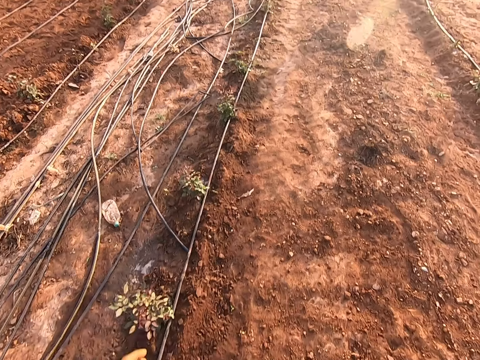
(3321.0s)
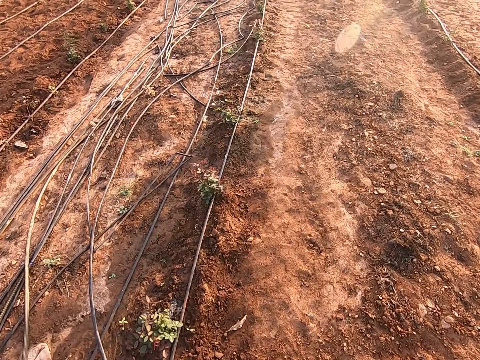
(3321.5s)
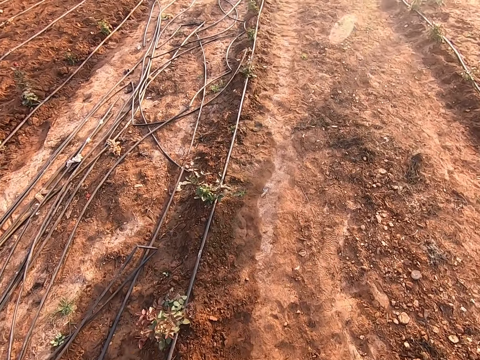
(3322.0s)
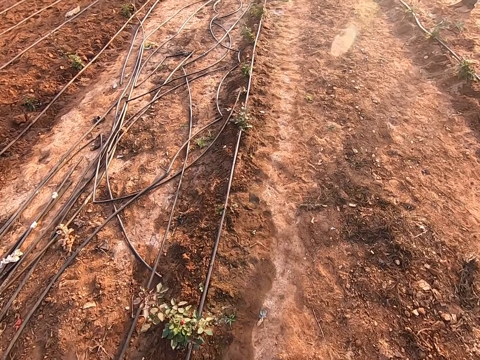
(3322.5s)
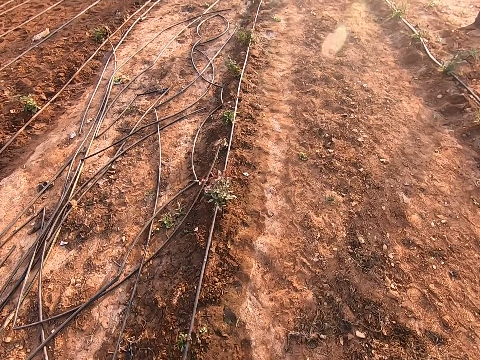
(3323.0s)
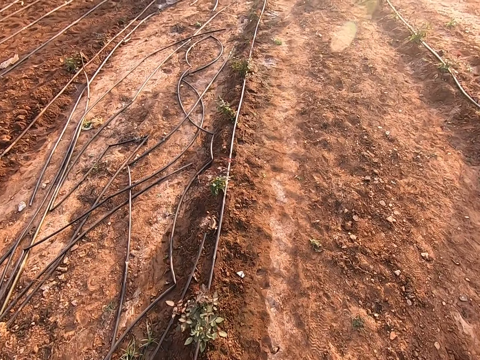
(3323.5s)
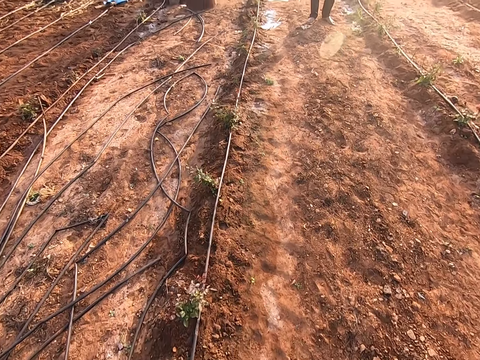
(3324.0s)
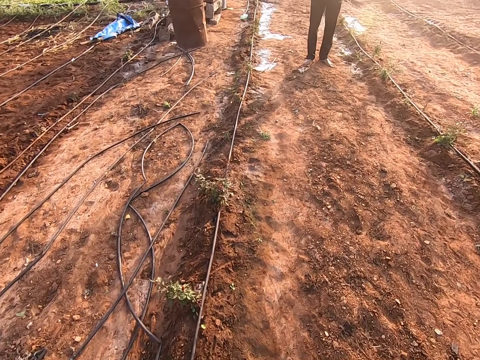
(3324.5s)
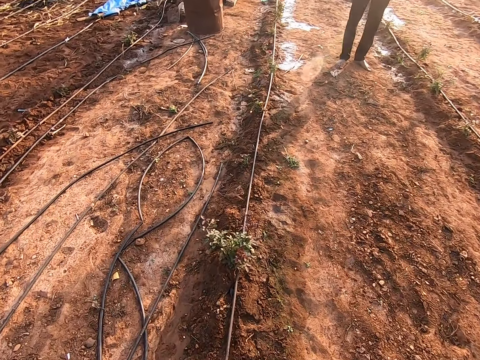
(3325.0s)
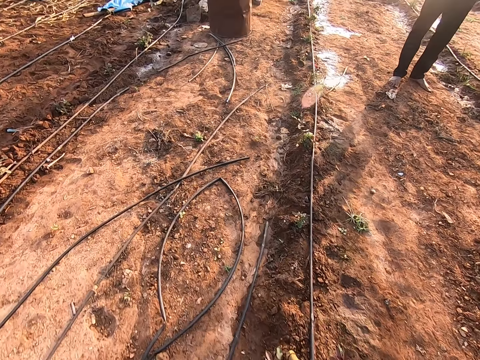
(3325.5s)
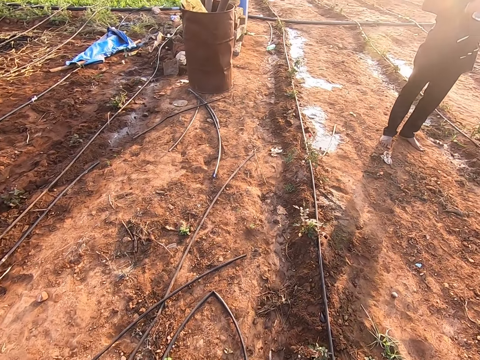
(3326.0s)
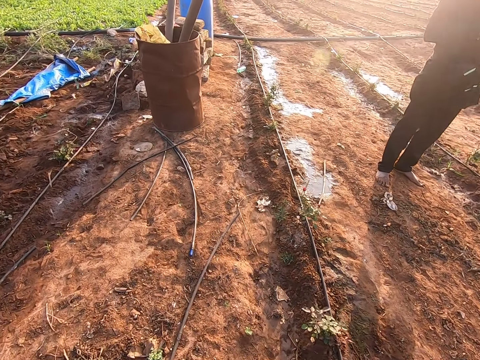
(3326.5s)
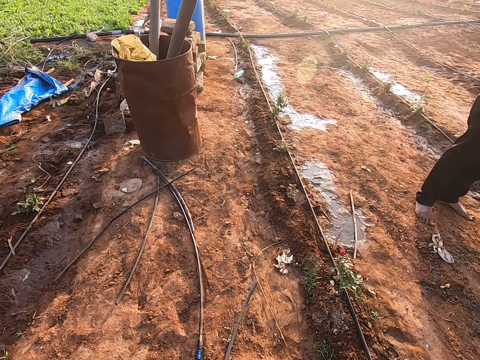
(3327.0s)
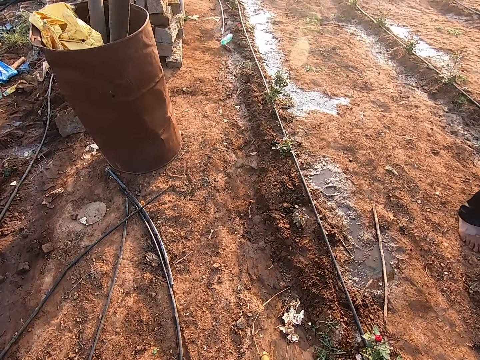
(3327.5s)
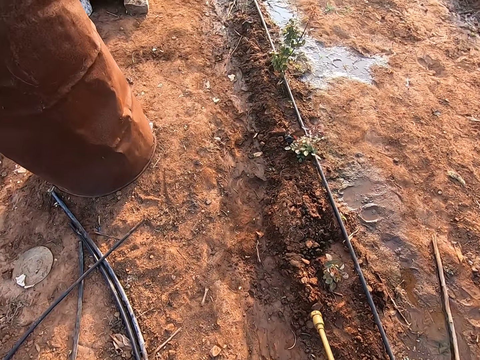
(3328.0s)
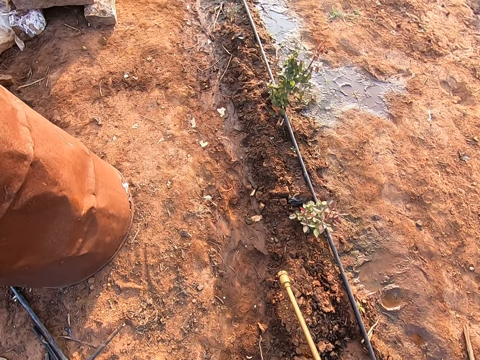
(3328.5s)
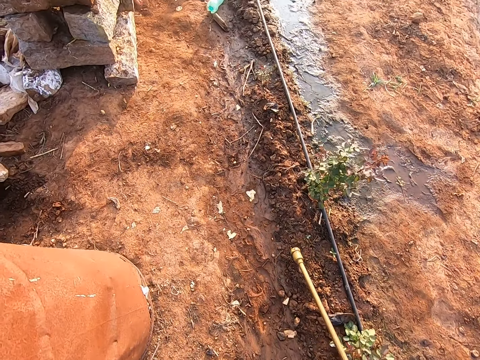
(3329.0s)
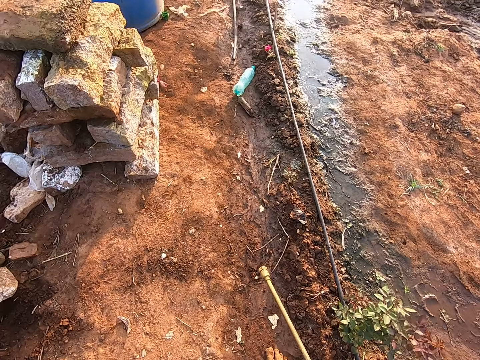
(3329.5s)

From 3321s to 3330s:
A man looks around. Another man looks around.

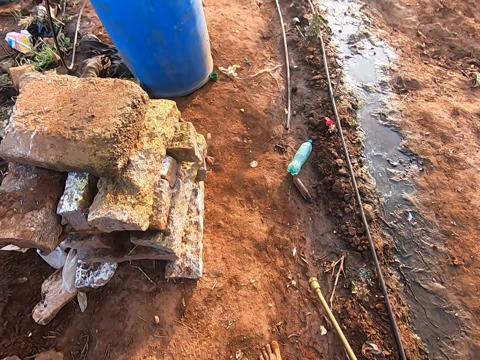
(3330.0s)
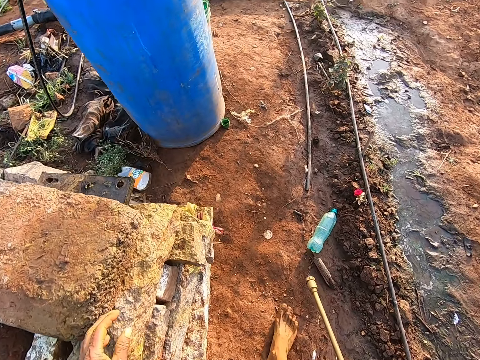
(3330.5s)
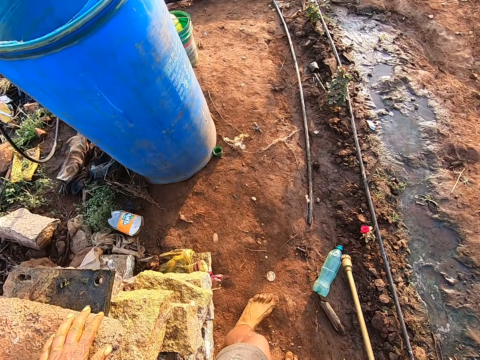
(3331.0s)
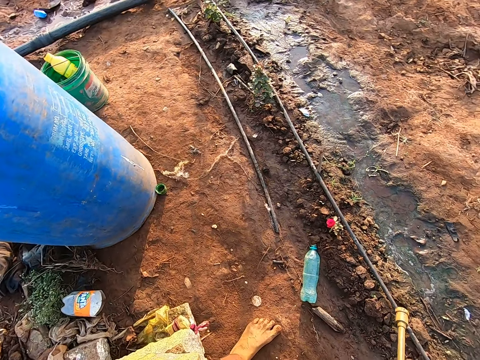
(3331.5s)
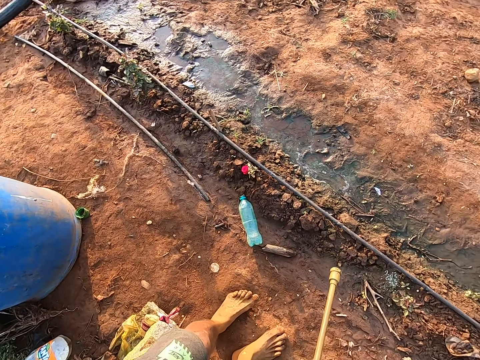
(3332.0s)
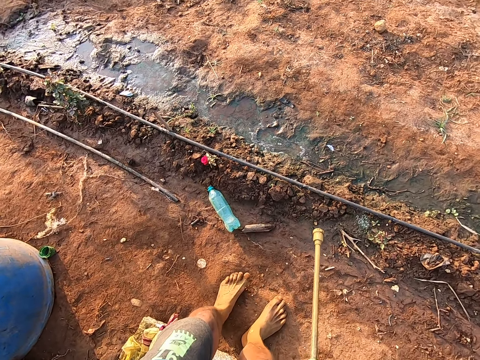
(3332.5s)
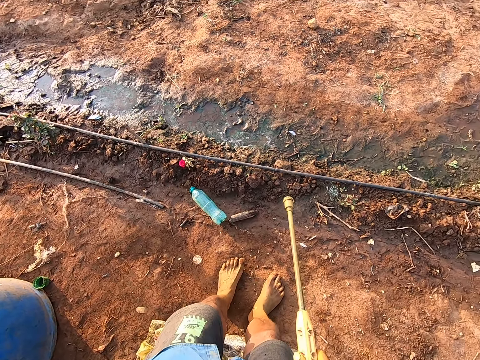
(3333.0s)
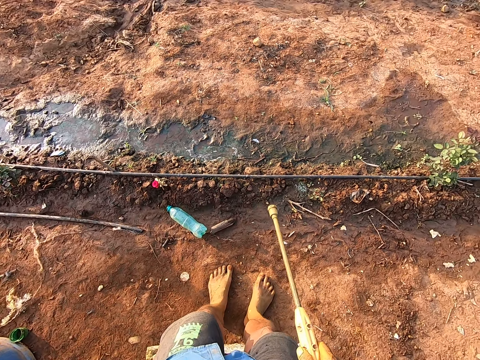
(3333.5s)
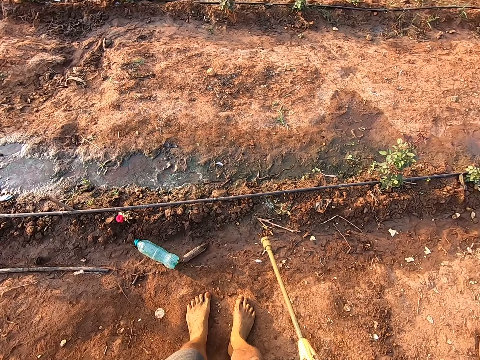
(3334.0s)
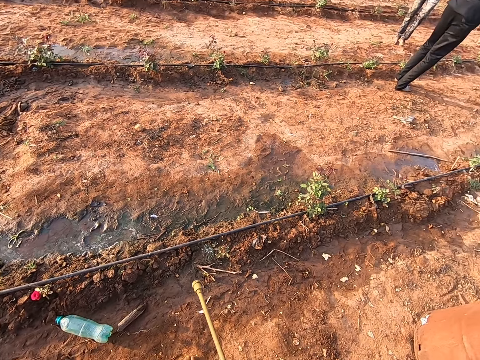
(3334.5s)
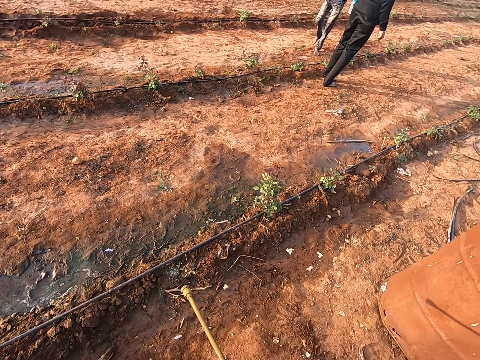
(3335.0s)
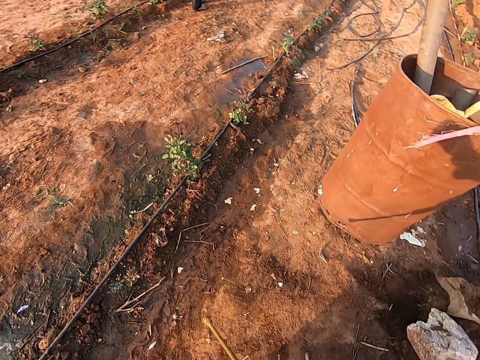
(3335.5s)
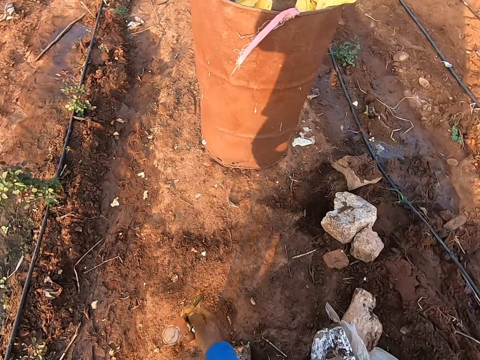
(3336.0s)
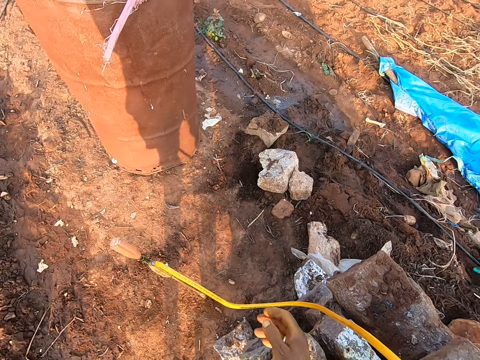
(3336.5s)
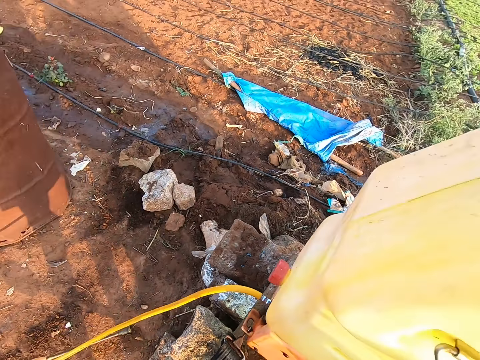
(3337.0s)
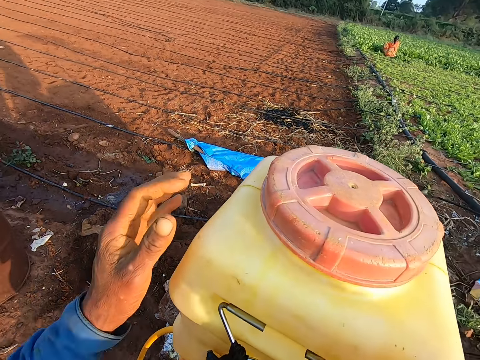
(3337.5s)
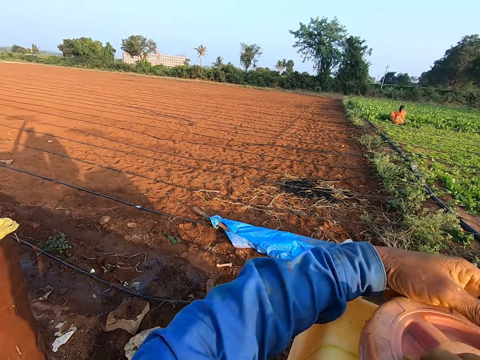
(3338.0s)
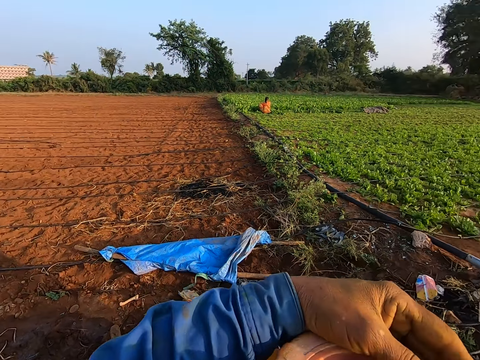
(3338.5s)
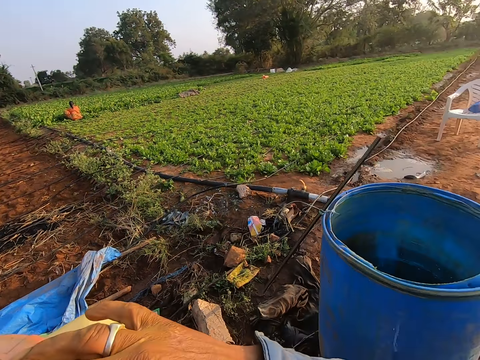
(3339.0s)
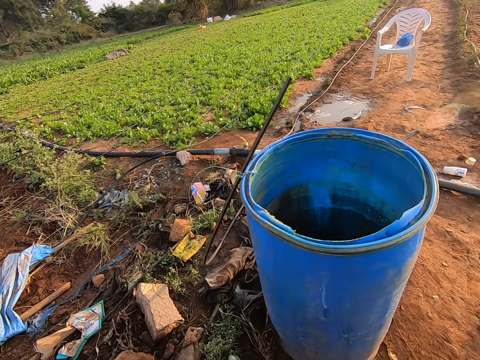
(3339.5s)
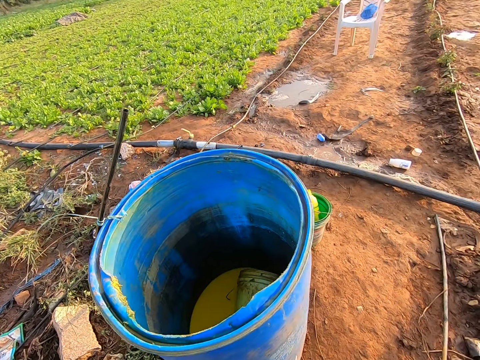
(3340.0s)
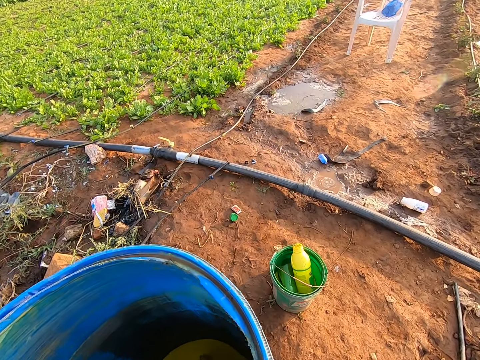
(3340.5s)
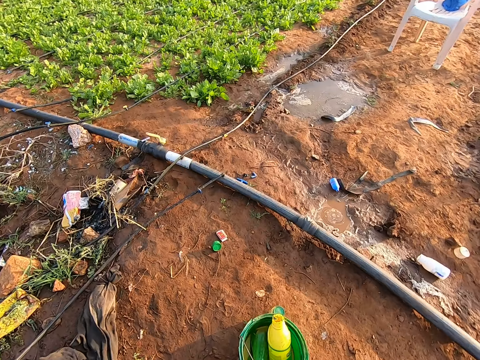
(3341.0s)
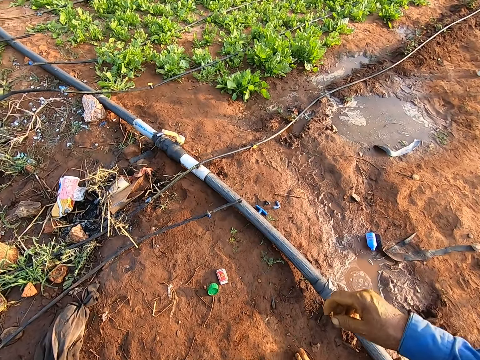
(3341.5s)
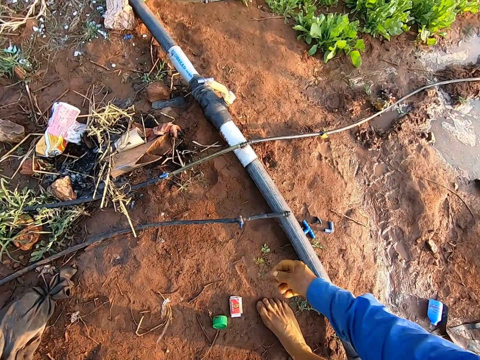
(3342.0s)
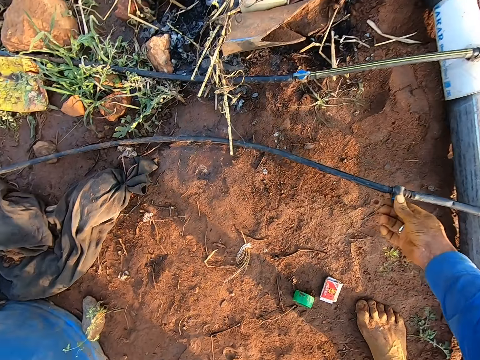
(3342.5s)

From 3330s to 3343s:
The camera wearer touches a brick with his left hand. He puts the electric sprayer pump on the stones. He removes the fumigation tank from his back with his hands. A man walks around. Another man looks around. The camera wearer looks around. He drops the fumigation tank hose with his right hand. He turns the lid of the fumigation tank with his hands. He opens the sprayer pump. He walks around. He bends downwards. He touches a hose on the ground with his right hand.

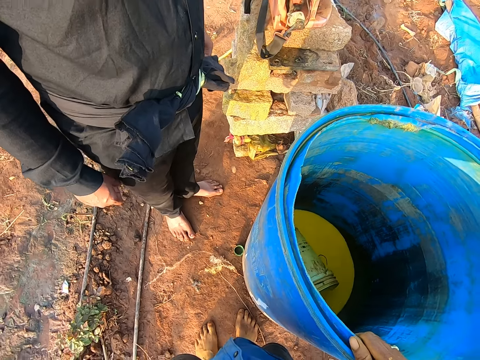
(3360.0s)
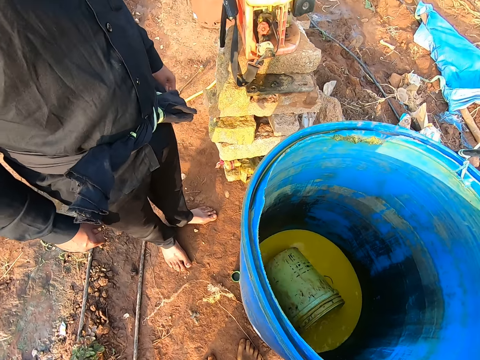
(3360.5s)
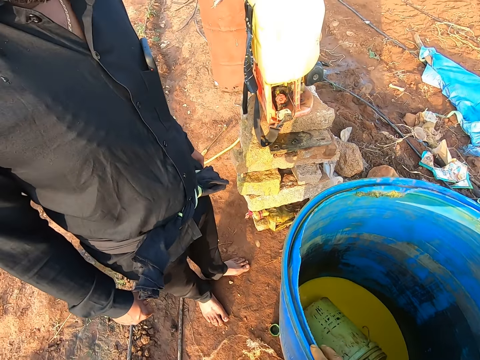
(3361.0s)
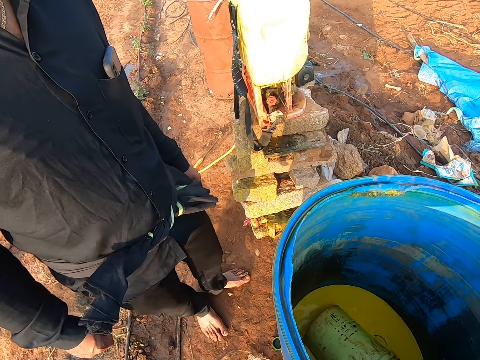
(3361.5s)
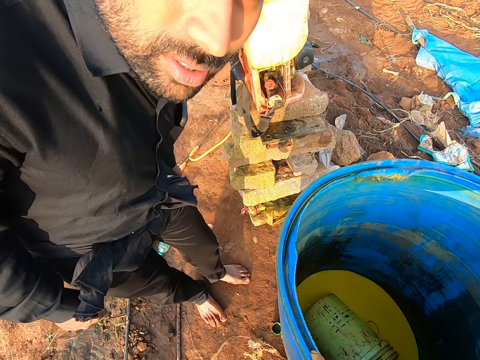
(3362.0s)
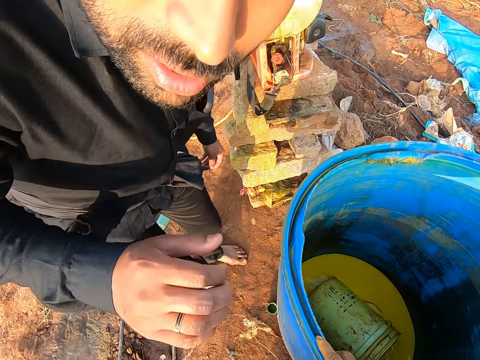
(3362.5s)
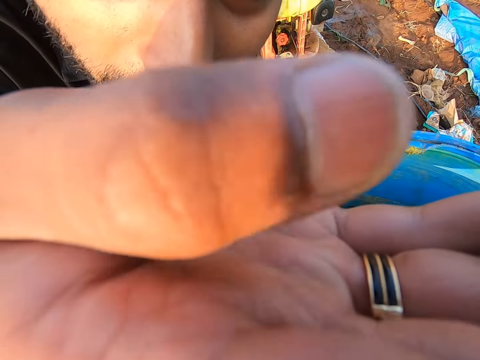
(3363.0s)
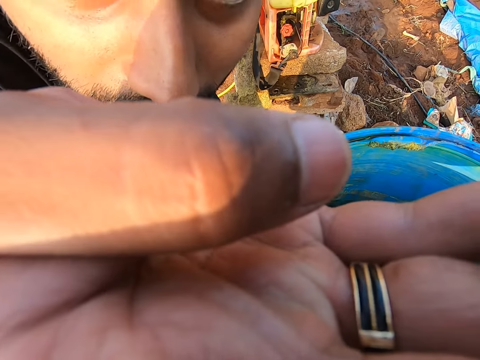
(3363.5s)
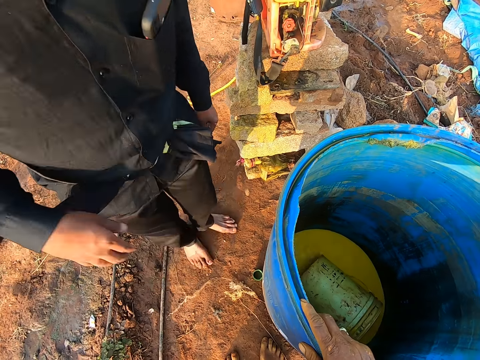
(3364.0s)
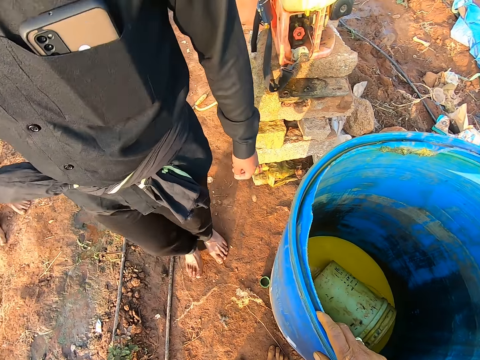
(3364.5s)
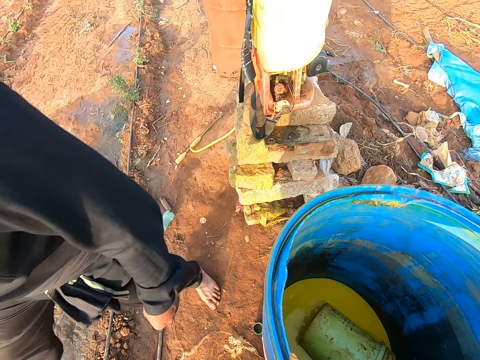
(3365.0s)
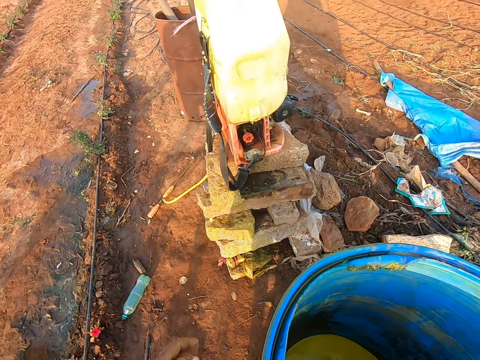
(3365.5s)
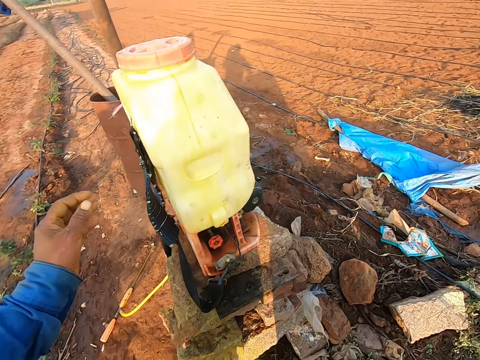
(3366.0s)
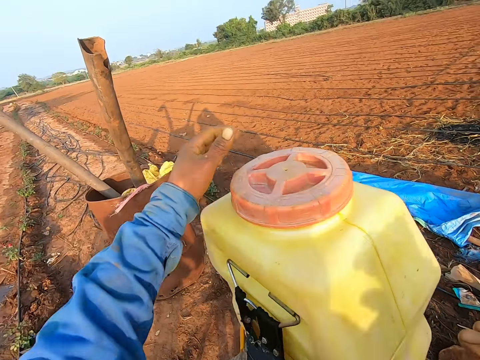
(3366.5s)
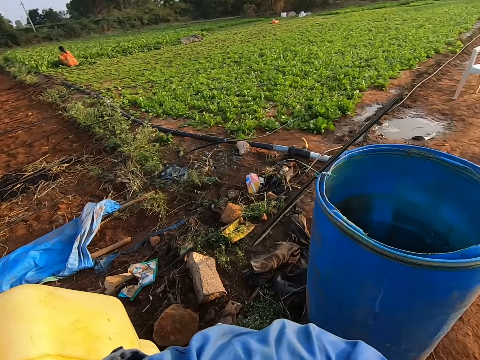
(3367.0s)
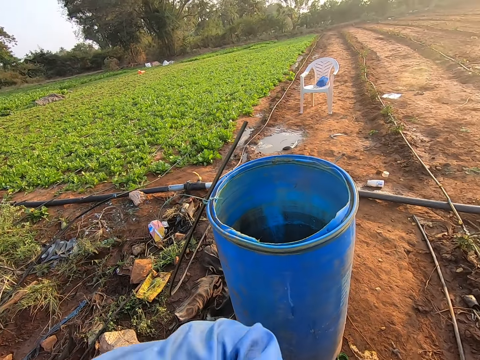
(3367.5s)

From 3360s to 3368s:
The camera wearer moves his hand. He grabs the barrel with his right hand. He places his hand on the tank. He looks around. A man looks at the camera. The man touches the camera on the camera wearer's head with his right hand. The man holds the camera. The man walks around. The camera wearer moves around. He opens the lid of the fumigation tank with his hands.
